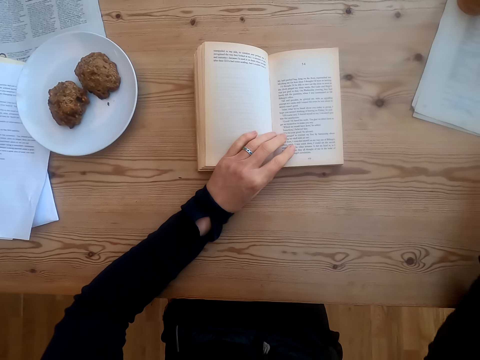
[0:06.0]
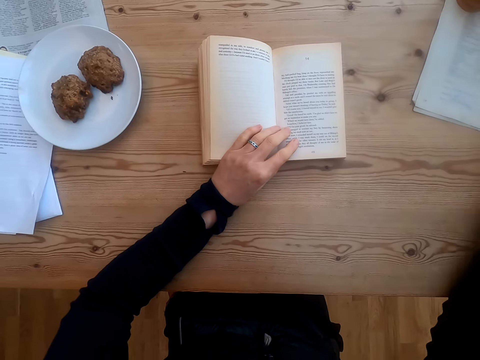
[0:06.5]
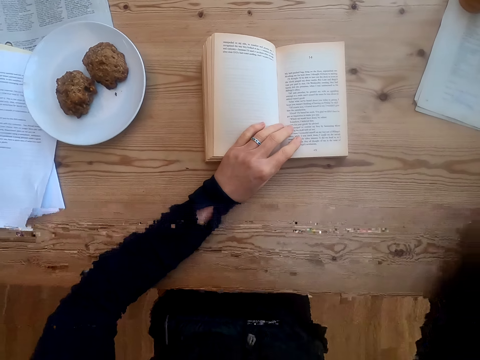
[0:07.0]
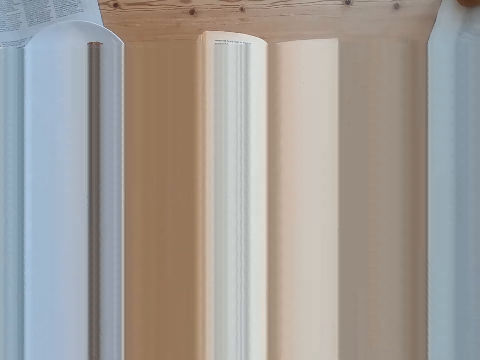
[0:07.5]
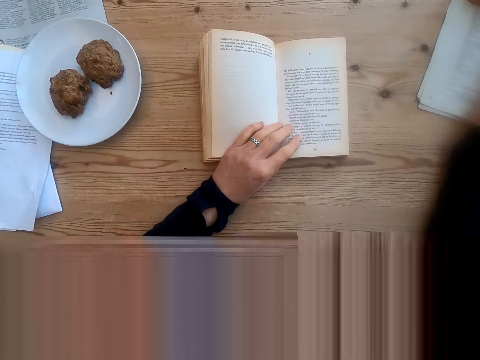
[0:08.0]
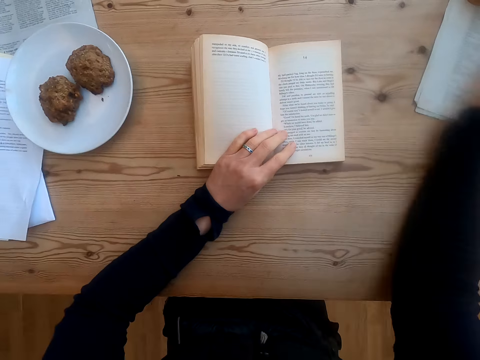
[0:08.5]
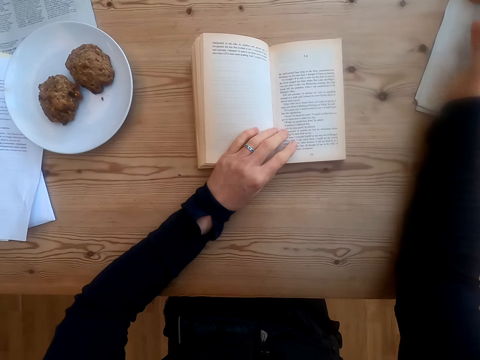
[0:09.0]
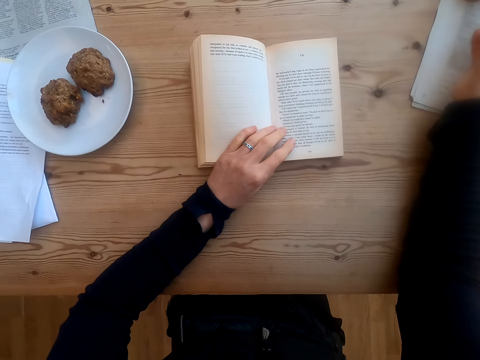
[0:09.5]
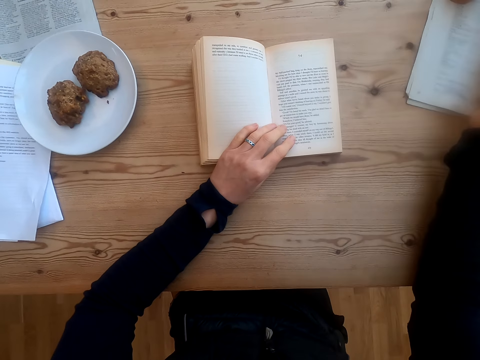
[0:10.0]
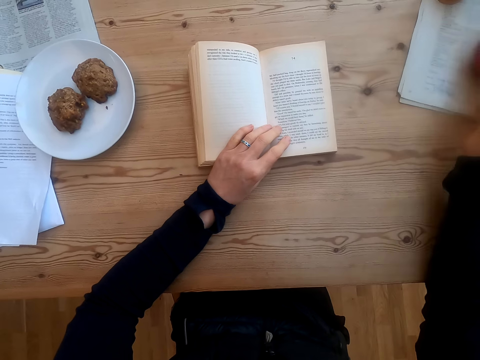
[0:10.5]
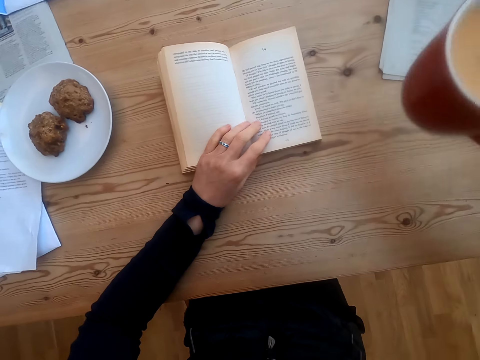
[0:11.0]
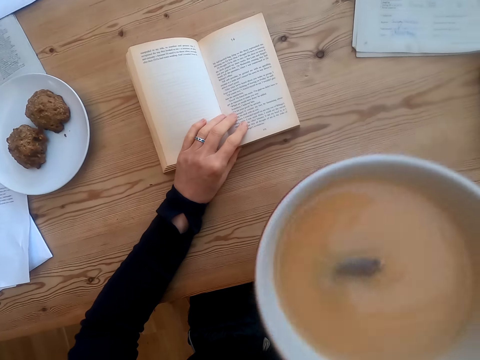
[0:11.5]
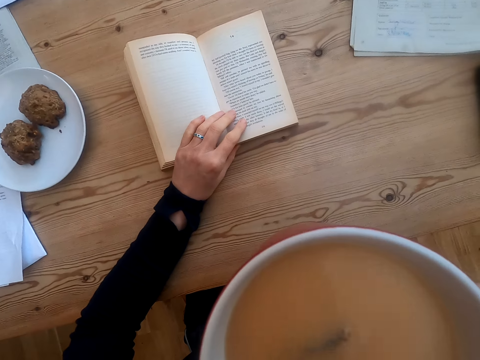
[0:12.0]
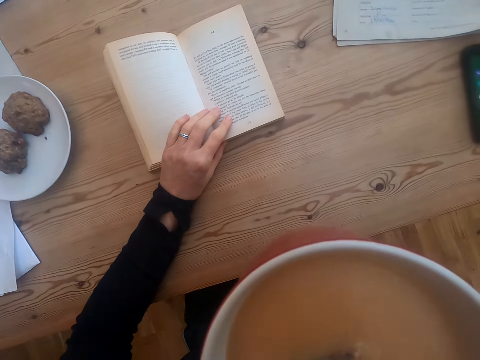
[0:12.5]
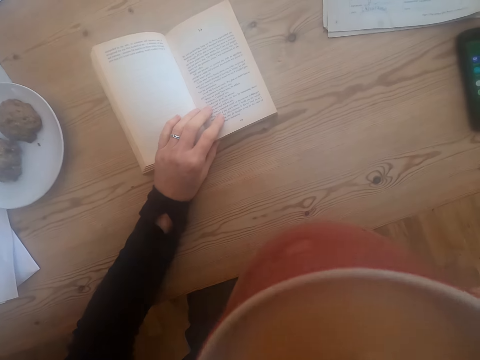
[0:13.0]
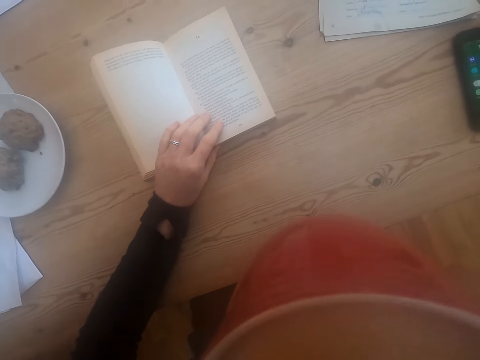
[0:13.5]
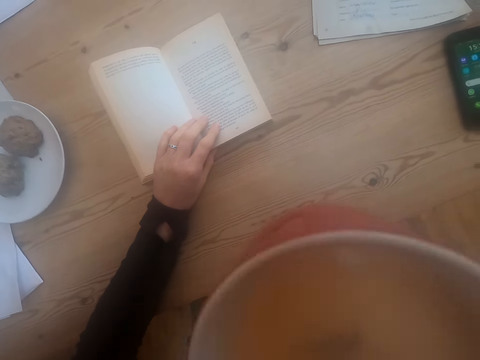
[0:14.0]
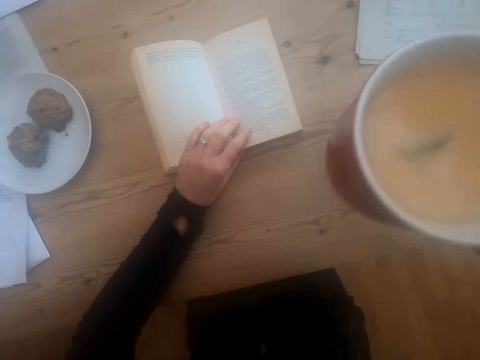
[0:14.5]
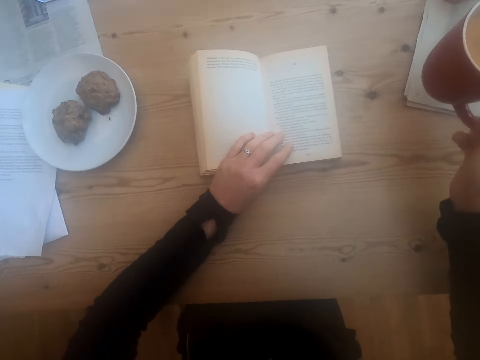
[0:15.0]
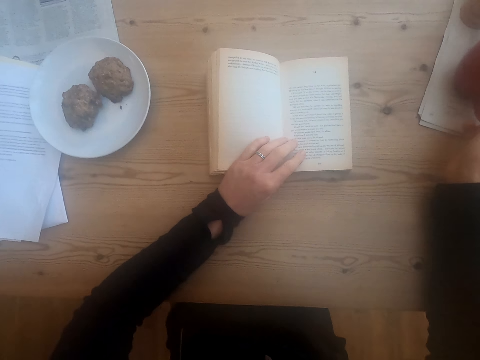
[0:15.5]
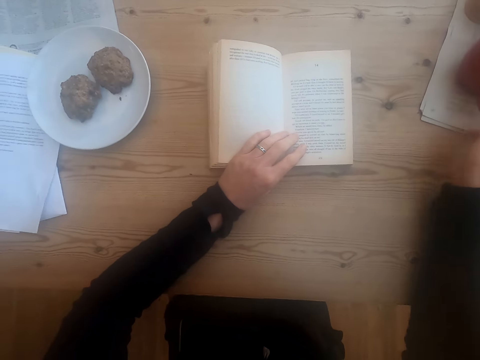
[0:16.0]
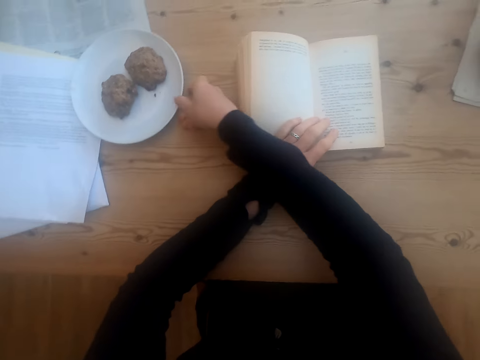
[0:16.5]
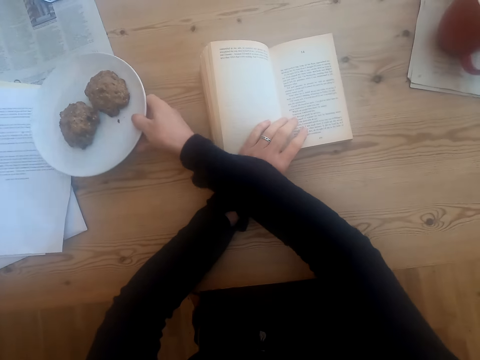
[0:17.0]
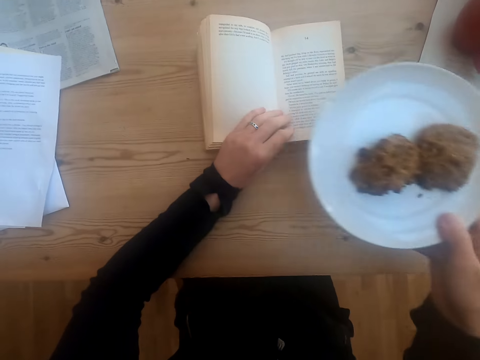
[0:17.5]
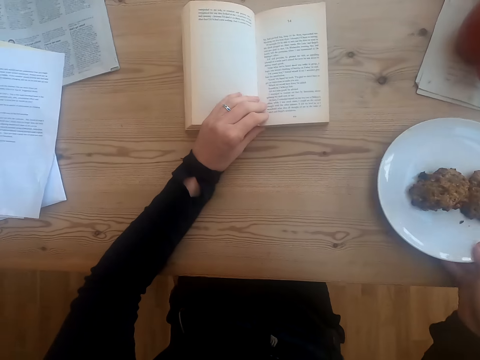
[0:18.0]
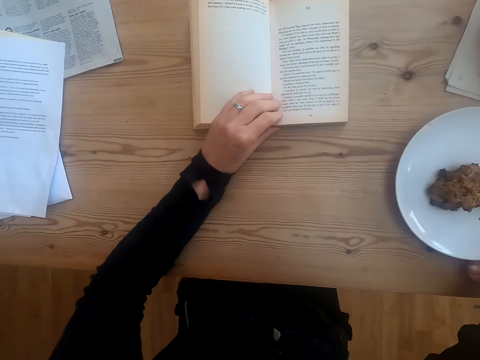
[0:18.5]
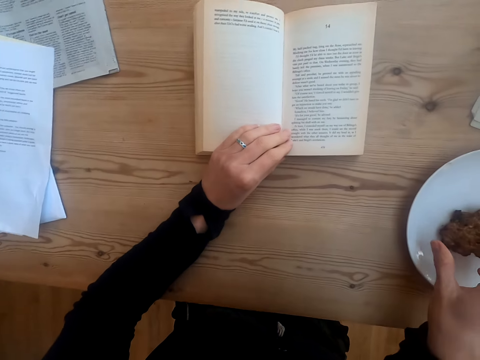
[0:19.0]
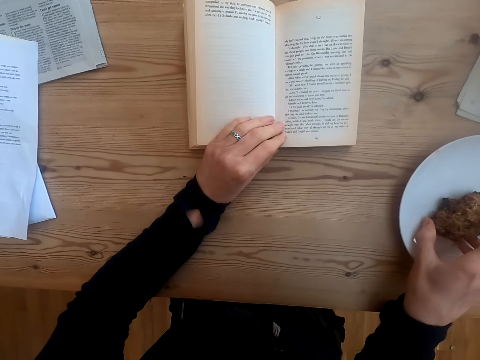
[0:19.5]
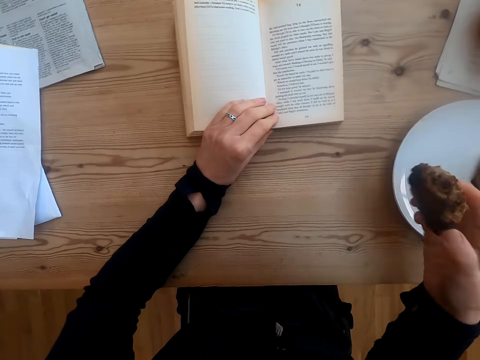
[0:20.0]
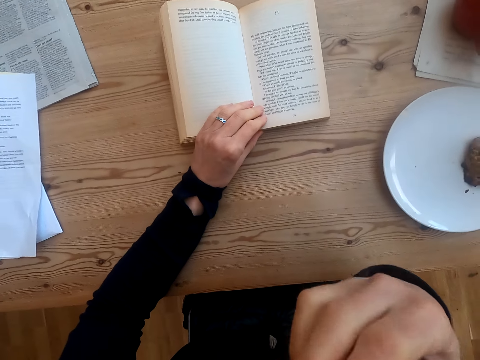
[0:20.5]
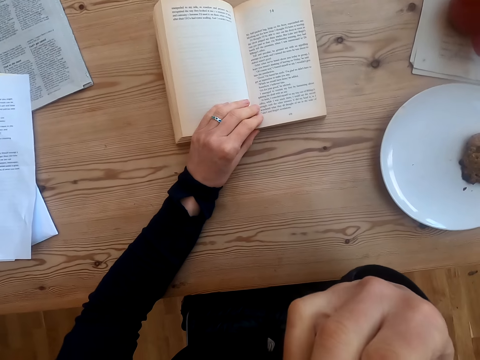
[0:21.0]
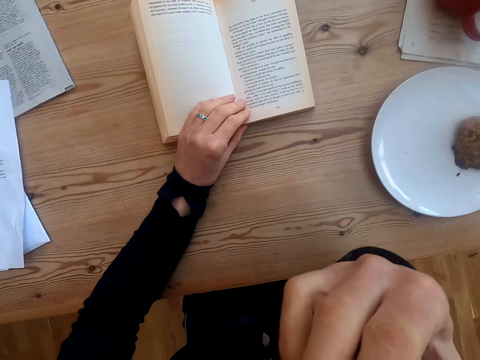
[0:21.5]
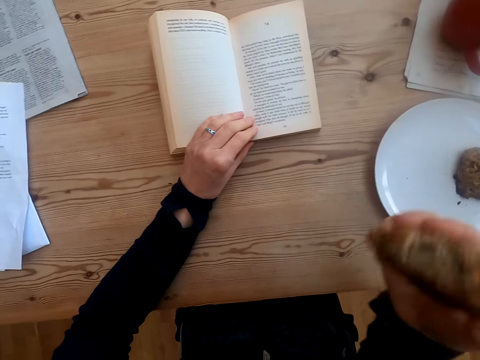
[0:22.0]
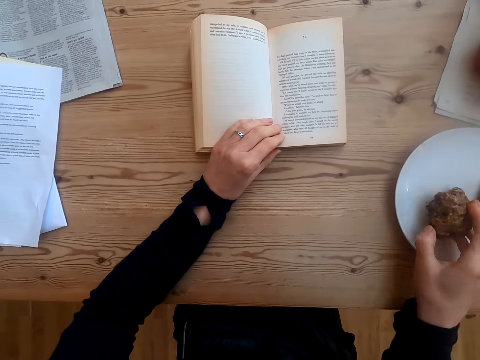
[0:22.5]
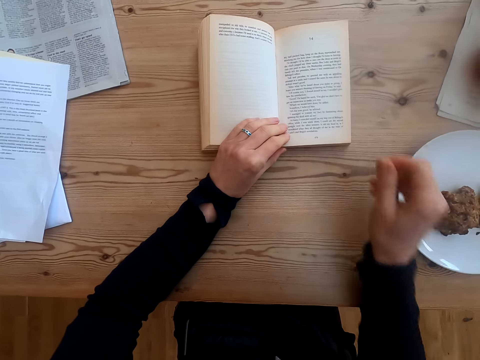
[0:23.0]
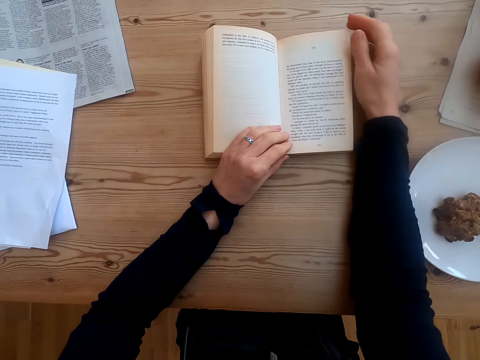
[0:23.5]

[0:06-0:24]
The camera wearer moves a hand on the table. They read a book. They pick up a cup of tea on the table. They drink the tea. They put the cup of tea on the table. They pick up a plate with food on the table. They put the plate on the table. They pick up food on the plate. They bite the food. They put the food on the plate. They place a hand on the plate.

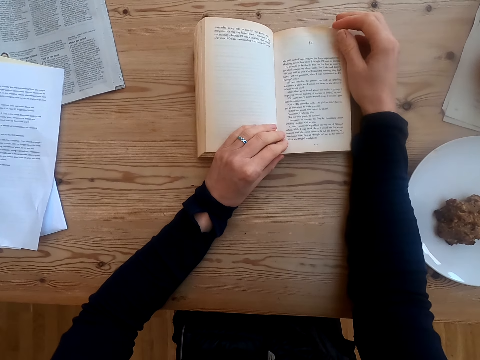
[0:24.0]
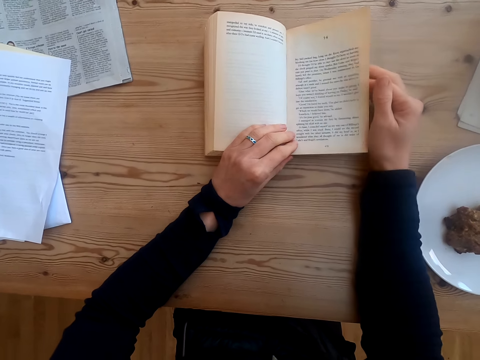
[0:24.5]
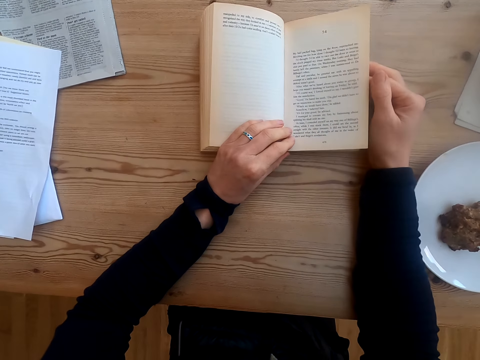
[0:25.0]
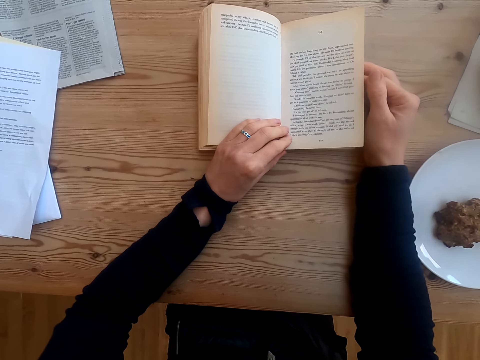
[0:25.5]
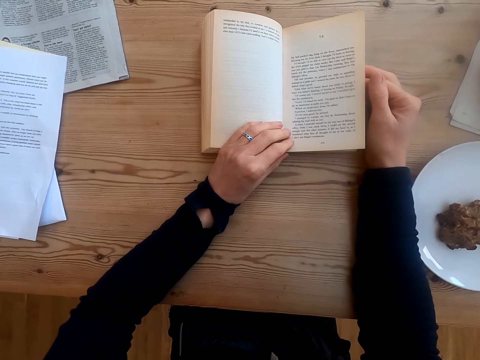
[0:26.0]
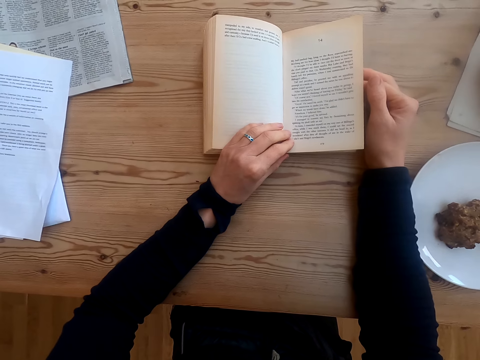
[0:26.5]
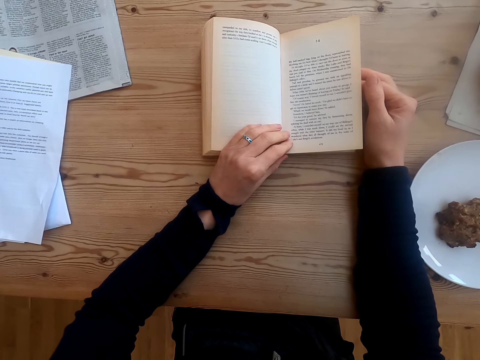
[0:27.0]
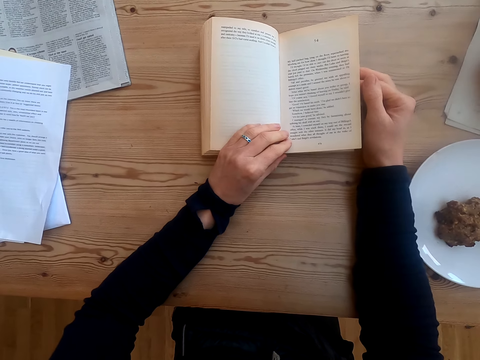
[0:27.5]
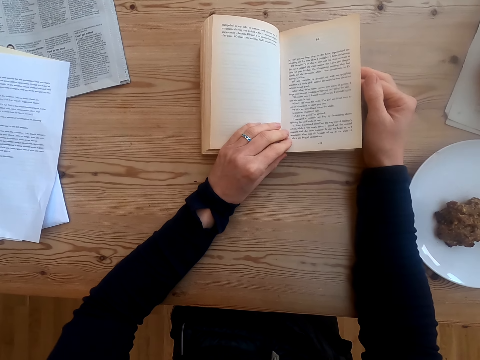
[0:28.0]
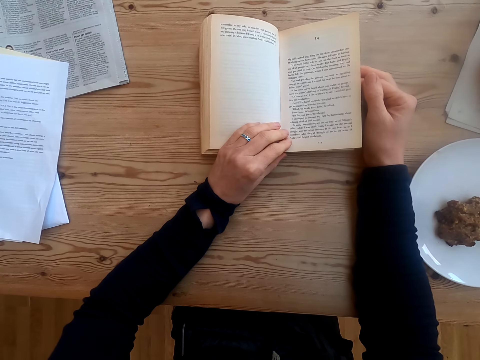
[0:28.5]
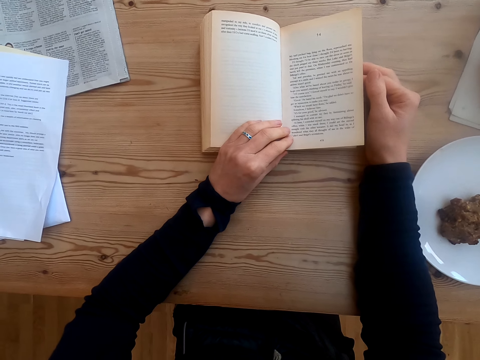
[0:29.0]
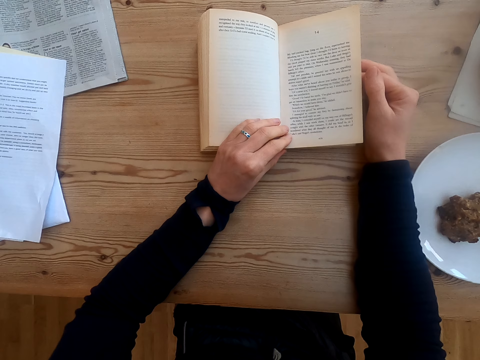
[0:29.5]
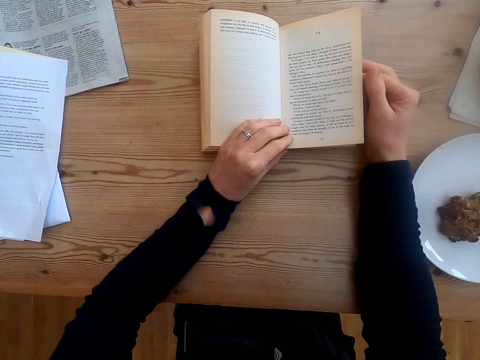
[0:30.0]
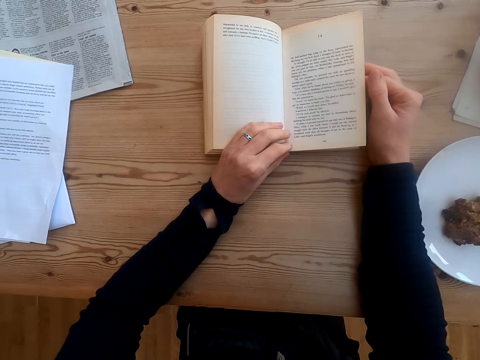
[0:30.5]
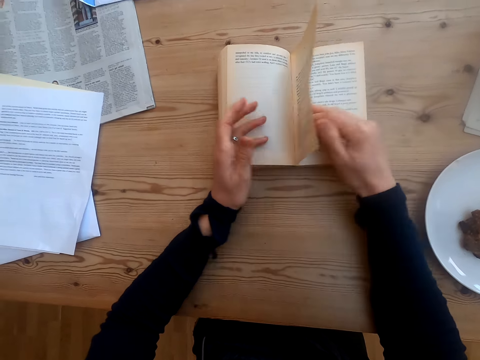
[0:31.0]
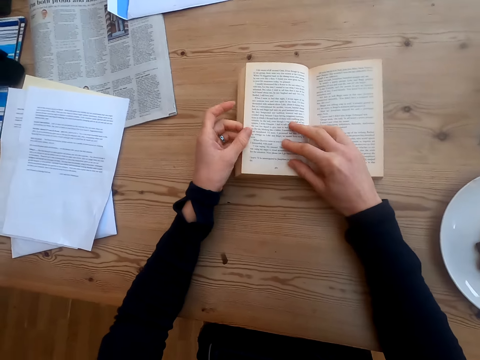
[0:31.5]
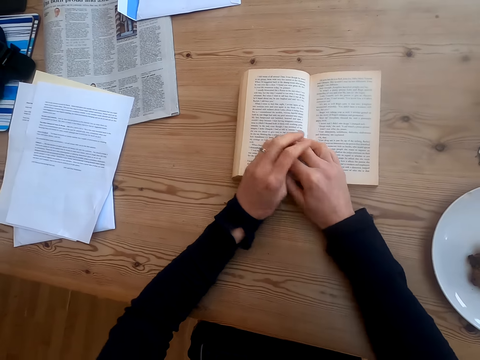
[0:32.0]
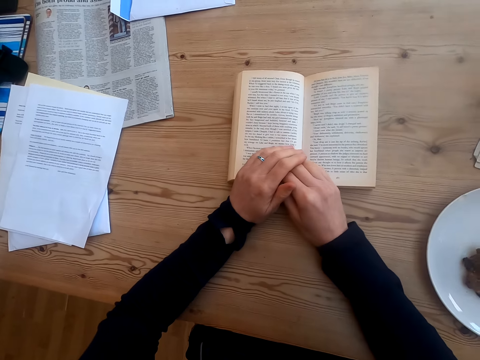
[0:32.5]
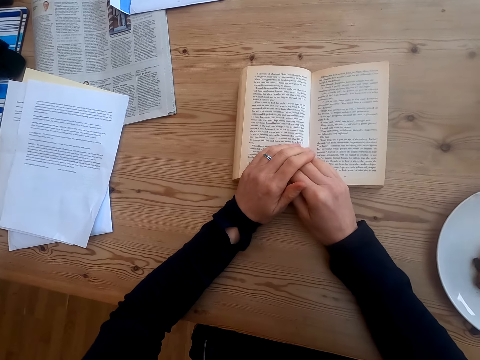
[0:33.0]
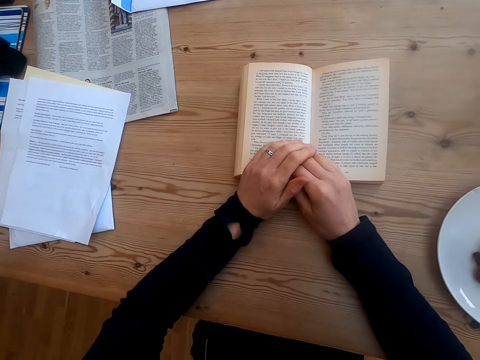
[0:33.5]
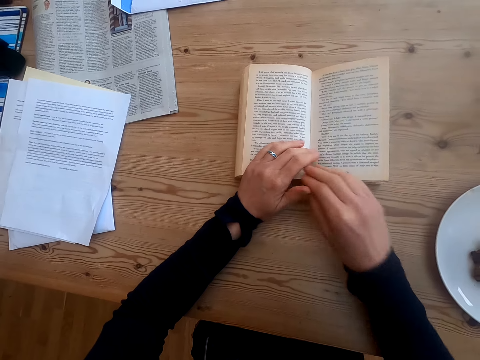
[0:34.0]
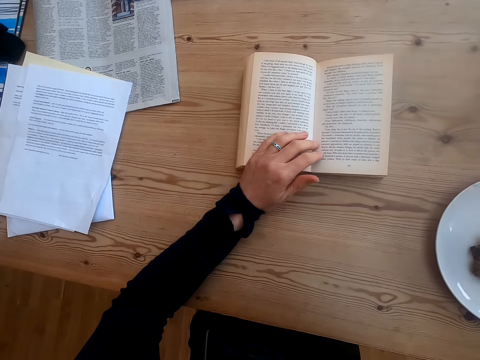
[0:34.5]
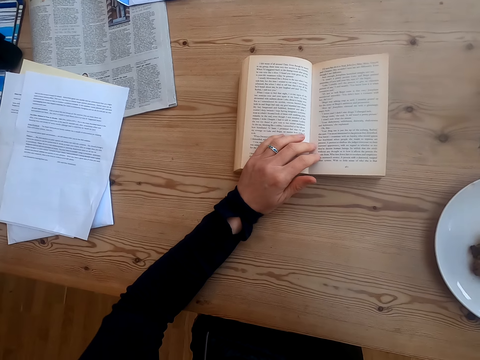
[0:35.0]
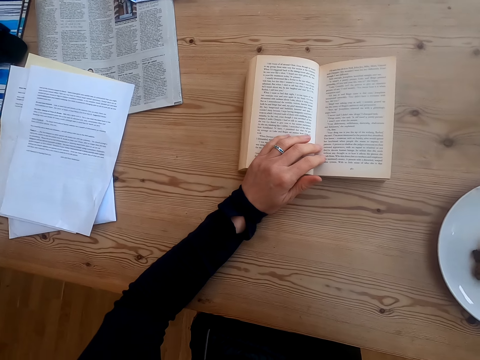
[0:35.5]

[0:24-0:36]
The camera wearer holds the book. They read the book. They turn a book page. They read the book, hold the book, and move a hand.
